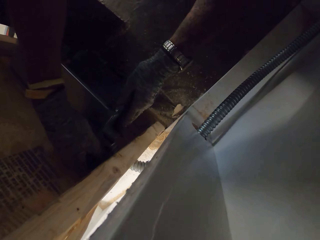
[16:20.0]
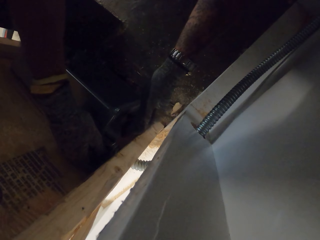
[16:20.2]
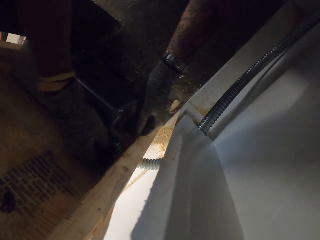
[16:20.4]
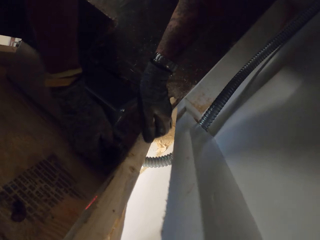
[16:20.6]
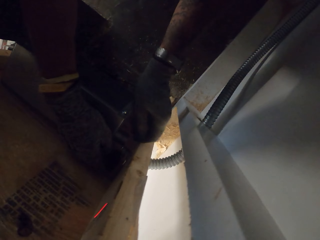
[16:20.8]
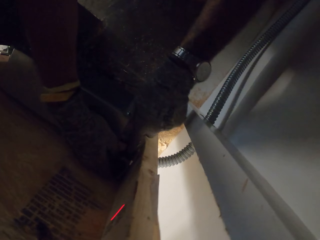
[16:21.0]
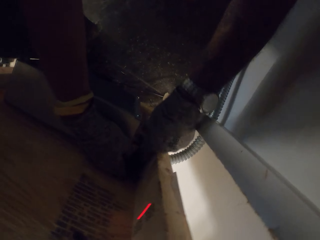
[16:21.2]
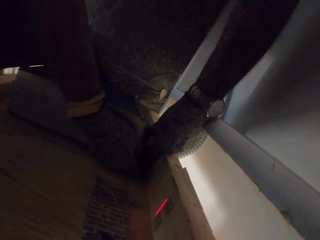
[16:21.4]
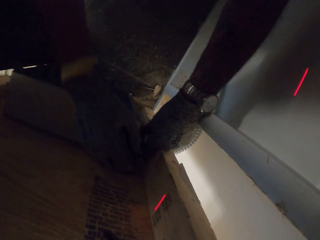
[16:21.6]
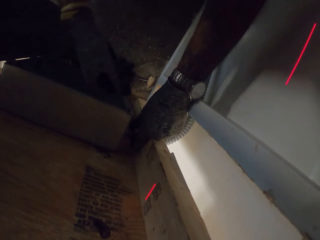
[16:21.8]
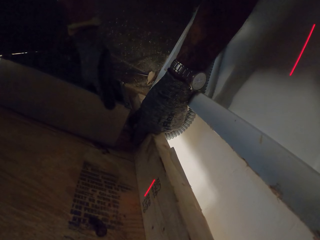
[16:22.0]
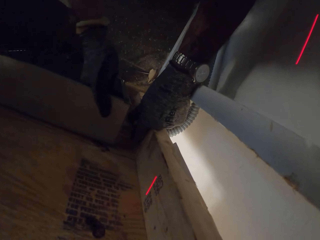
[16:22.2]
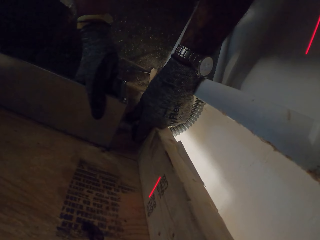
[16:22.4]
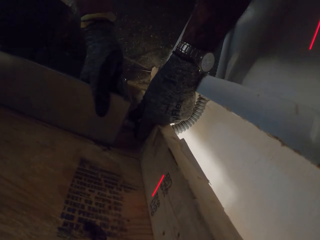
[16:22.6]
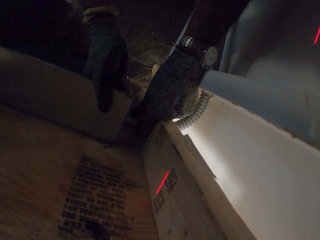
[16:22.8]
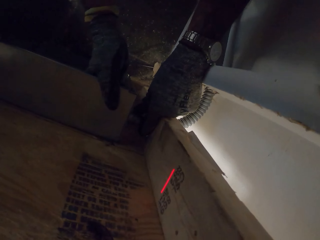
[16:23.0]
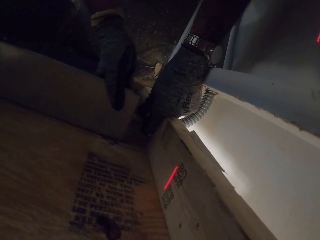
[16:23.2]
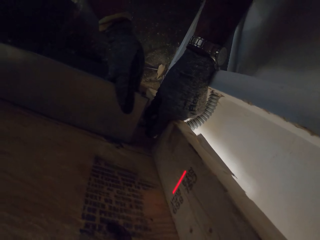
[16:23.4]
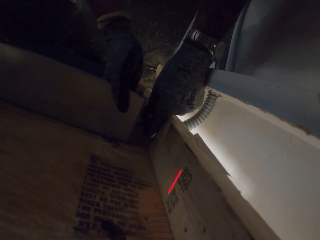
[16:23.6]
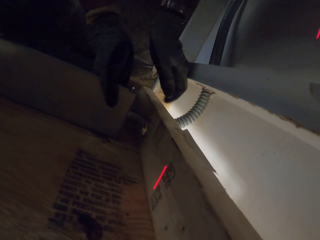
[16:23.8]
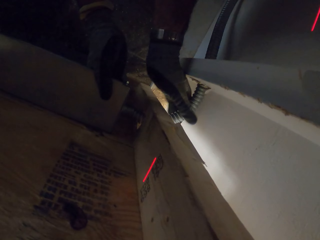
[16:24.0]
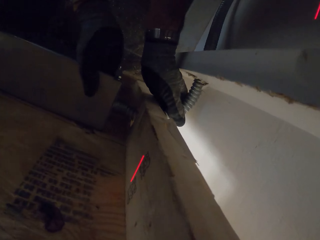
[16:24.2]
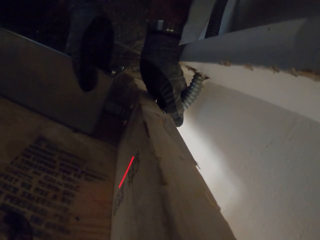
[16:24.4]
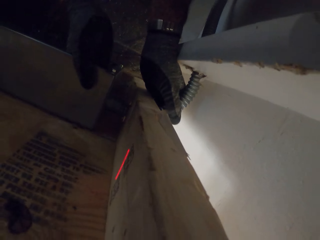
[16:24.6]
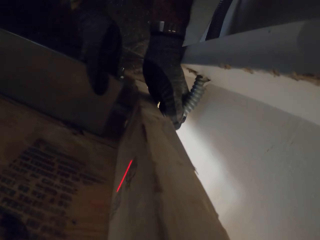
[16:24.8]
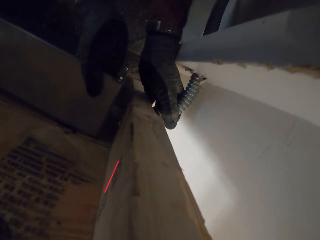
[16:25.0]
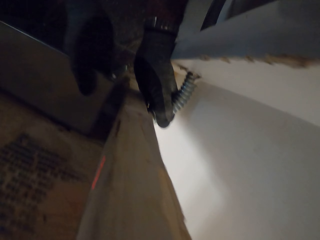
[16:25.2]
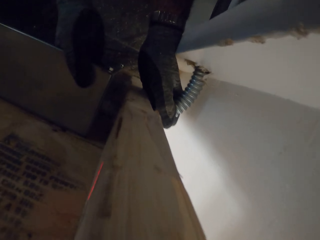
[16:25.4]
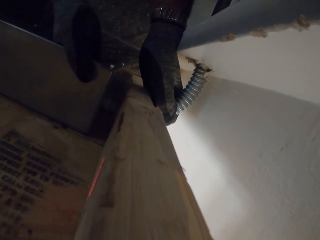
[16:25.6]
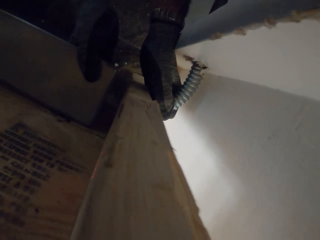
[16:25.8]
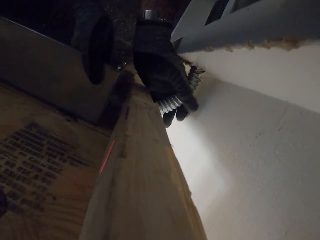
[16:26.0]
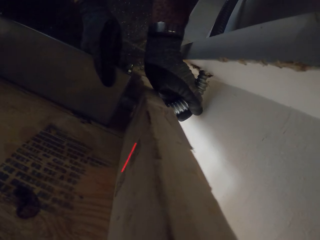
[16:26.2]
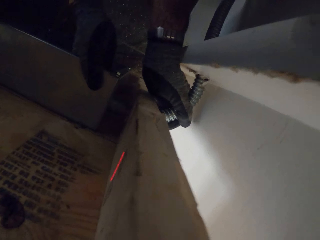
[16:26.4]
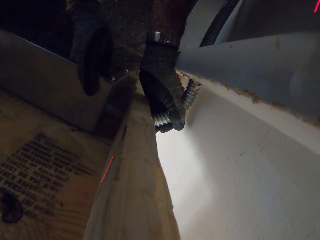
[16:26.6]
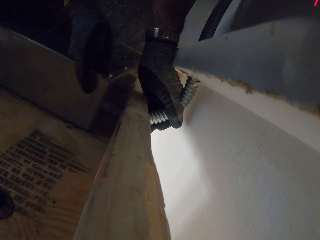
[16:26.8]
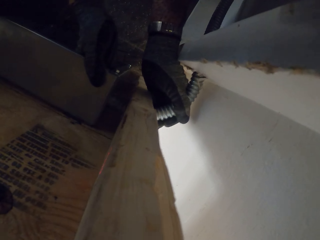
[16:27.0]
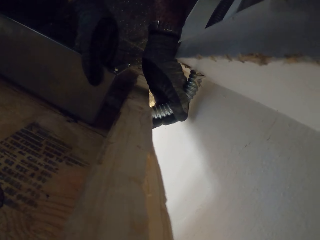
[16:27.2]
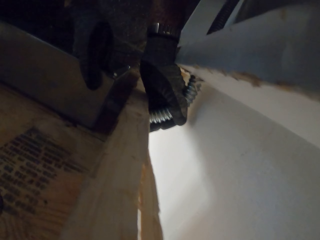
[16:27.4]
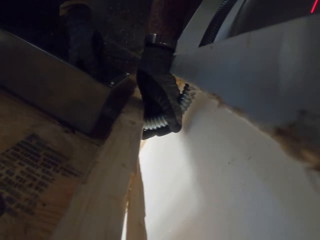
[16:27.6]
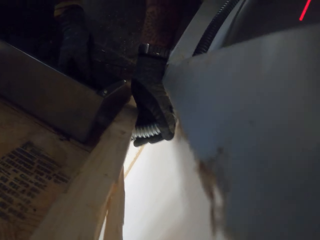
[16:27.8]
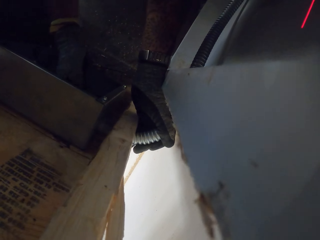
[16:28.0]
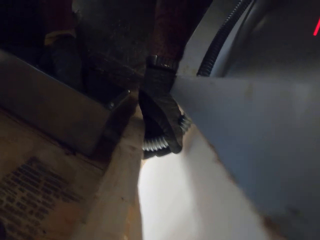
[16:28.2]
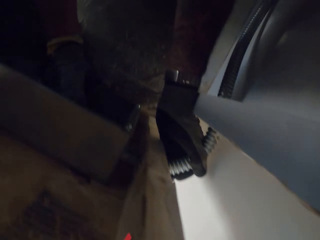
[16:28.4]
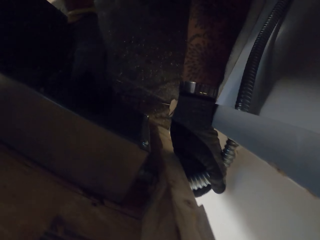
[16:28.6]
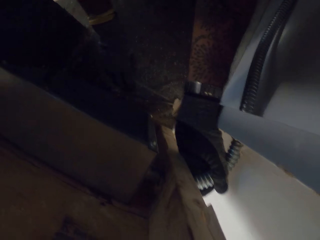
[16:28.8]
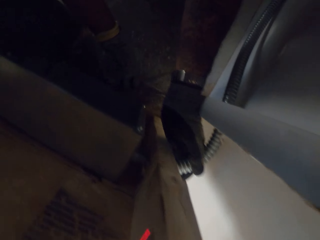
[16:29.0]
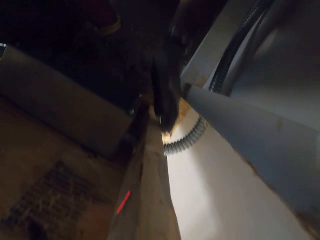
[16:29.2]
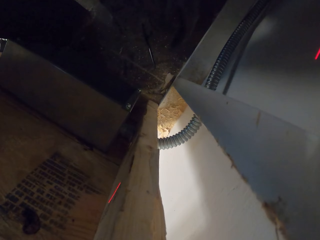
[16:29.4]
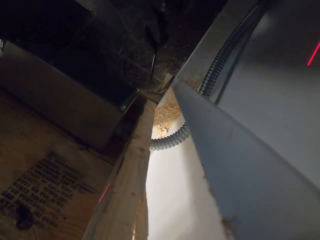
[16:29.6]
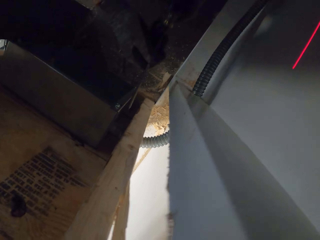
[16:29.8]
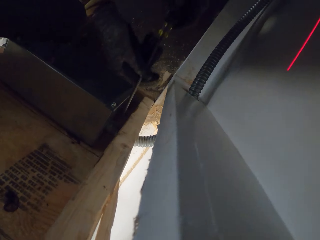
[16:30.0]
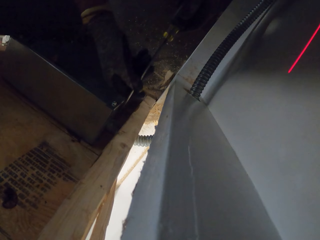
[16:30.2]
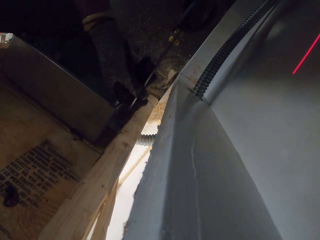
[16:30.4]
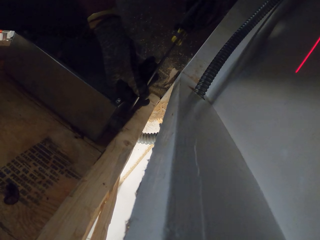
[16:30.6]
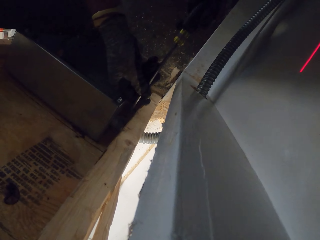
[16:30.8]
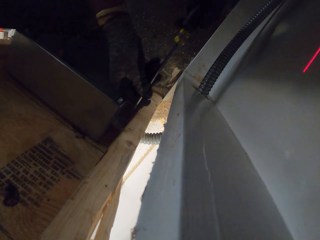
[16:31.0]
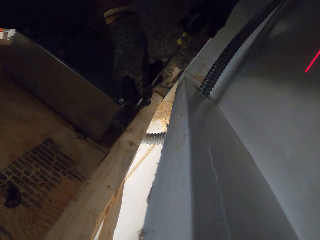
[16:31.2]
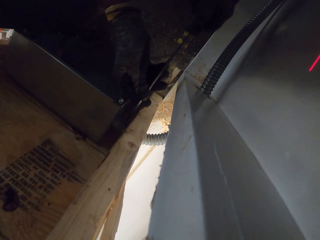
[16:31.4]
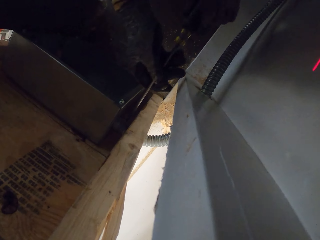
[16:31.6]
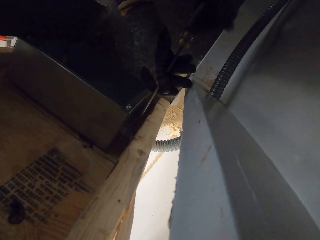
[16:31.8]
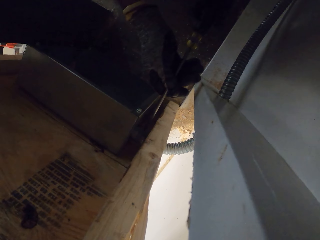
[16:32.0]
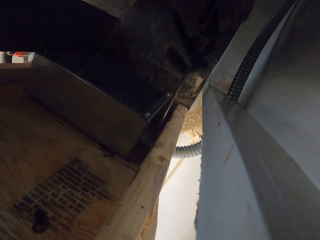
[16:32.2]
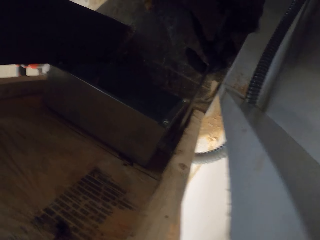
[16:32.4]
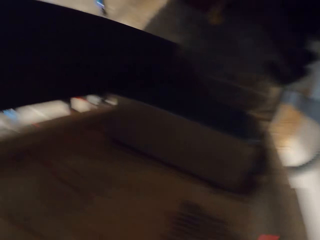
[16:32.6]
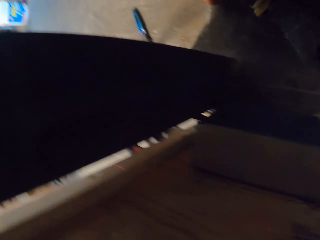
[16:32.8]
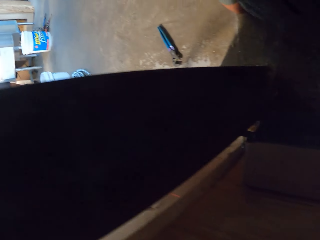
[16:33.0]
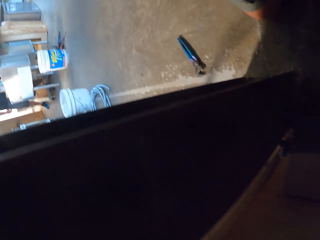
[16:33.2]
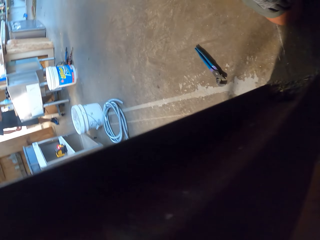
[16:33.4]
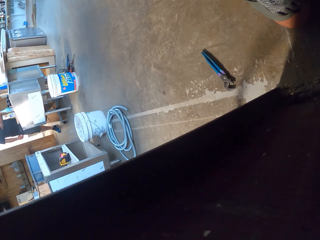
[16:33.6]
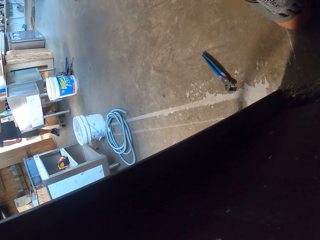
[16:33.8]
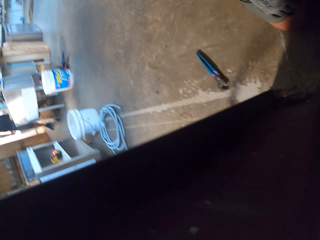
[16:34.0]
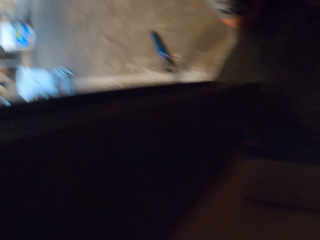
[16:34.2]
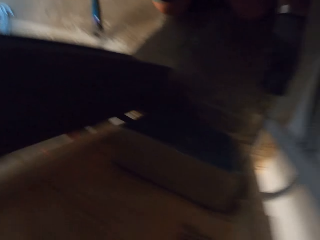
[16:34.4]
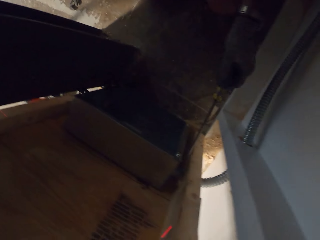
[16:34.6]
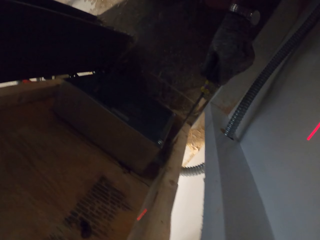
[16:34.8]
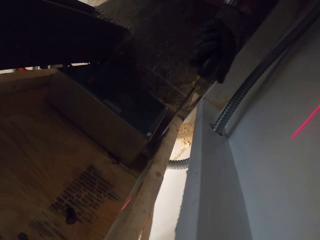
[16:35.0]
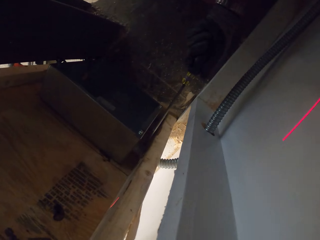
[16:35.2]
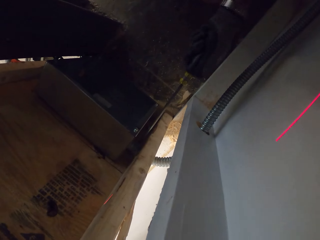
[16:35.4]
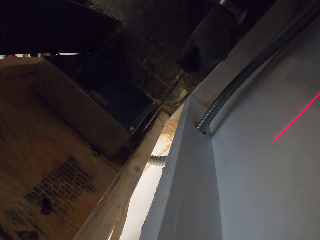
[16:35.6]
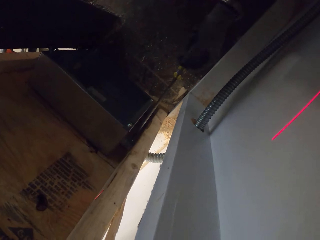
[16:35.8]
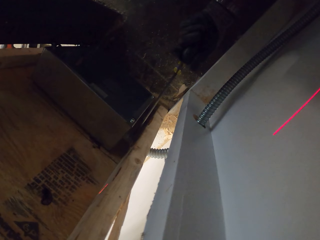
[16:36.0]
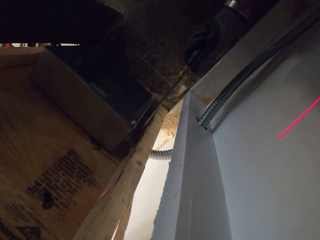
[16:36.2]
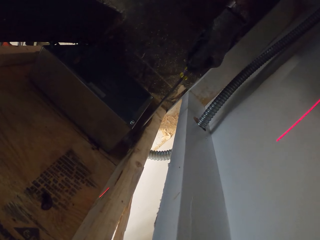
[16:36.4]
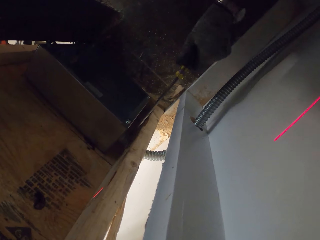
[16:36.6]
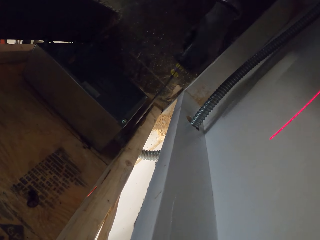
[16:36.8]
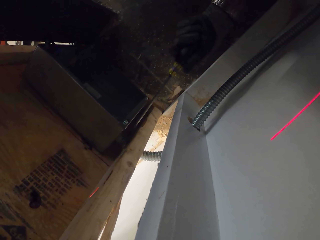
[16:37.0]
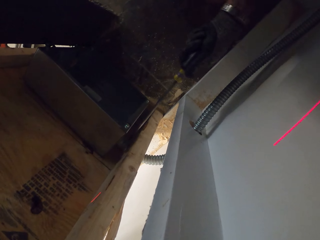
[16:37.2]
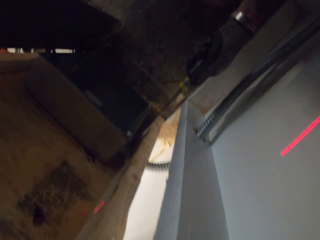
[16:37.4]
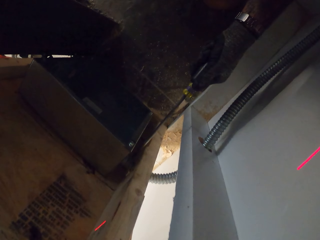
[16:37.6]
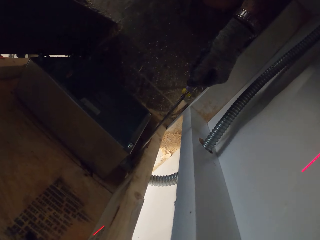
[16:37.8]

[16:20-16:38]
The camera wearer pushes the pipe into the metal box. They adjust the metal box. They pick a screwdriver. They tighten bolts with the screwdriver. They look around. They tighten bolts.

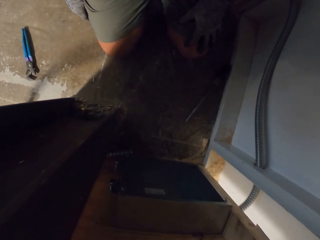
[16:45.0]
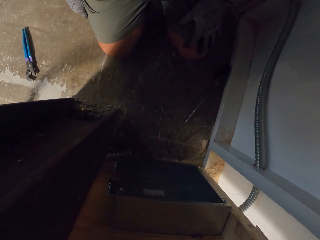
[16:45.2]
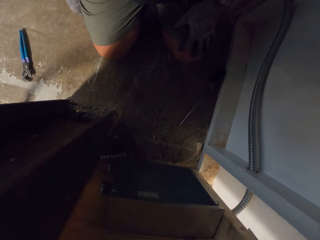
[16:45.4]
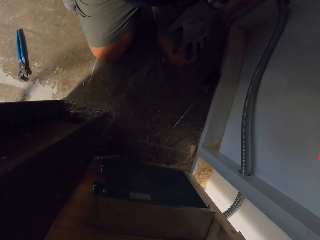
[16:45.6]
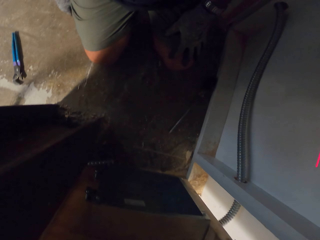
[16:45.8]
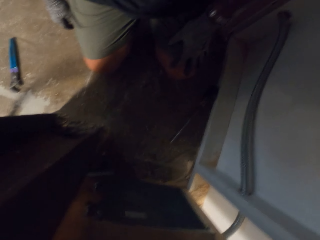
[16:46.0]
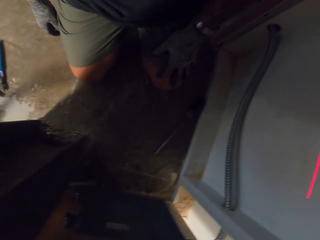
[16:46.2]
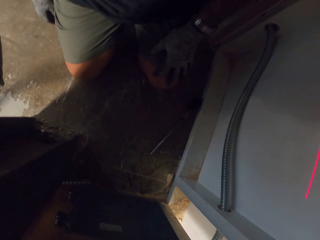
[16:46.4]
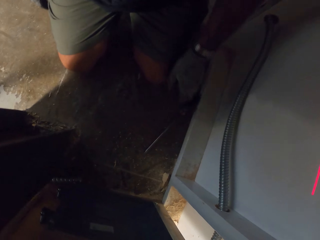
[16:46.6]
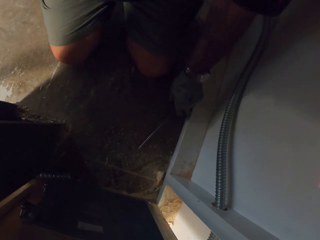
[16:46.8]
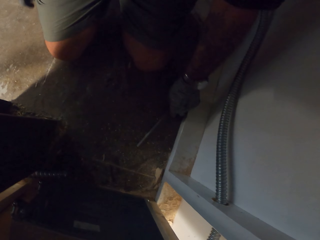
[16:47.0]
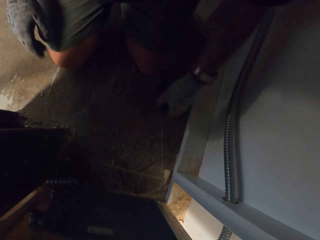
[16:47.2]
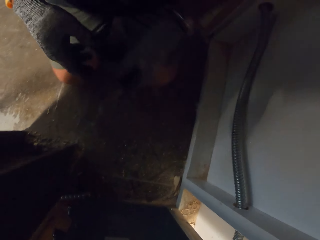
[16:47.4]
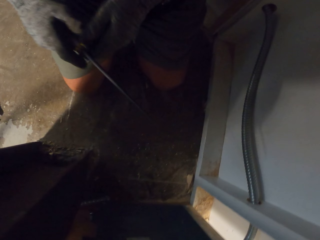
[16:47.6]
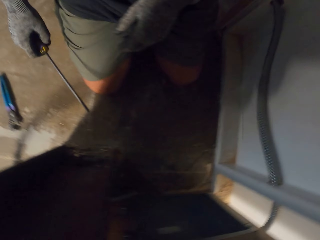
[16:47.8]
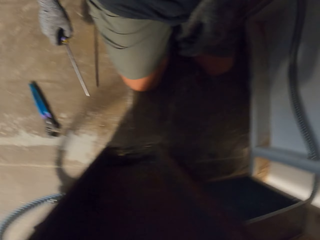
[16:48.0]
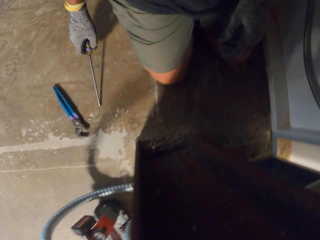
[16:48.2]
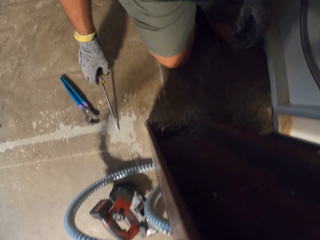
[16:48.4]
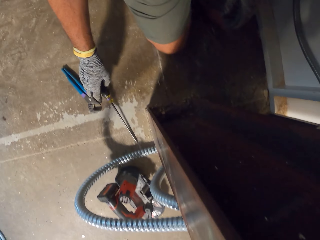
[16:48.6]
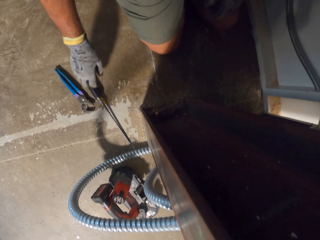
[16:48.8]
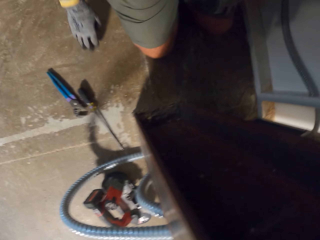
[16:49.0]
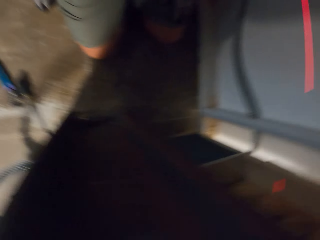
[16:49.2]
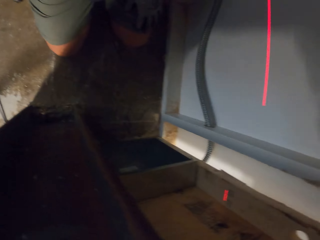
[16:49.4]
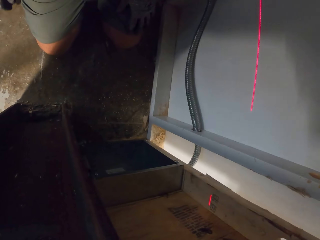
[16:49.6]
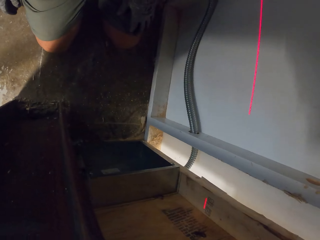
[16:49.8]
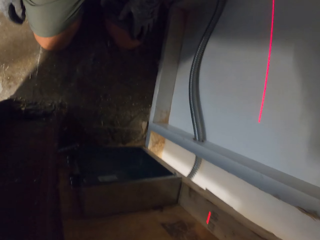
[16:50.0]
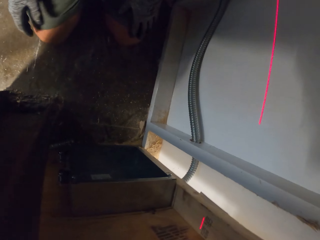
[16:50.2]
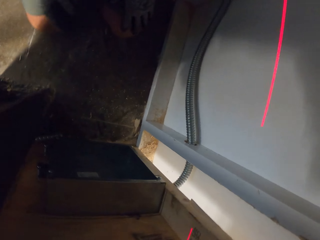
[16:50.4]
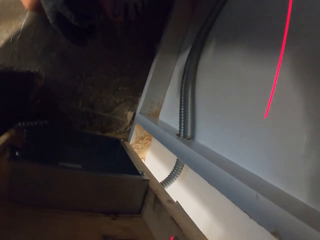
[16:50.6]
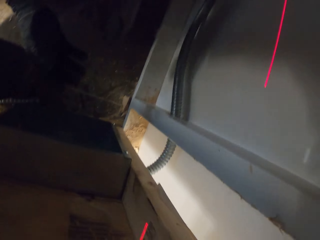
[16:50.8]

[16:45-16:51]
The camera wearer picks the pliers or screwdriver from the floor. They put the pliers or screwdriver on the floor.
